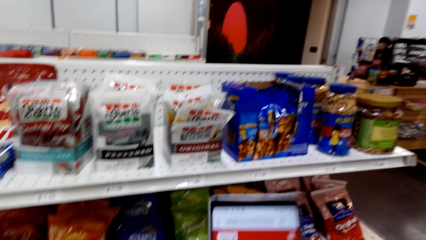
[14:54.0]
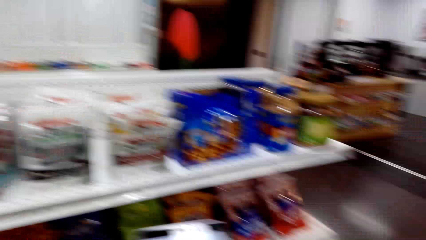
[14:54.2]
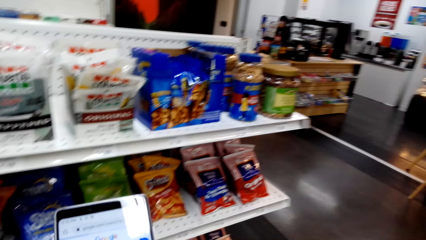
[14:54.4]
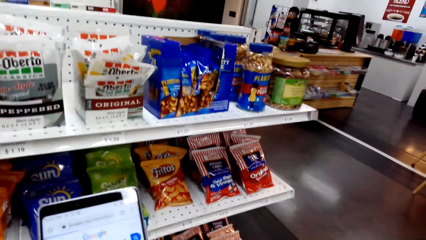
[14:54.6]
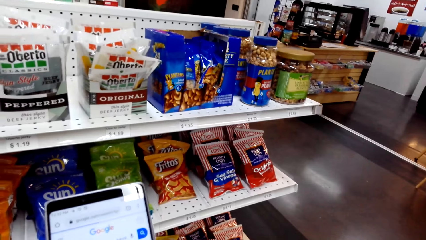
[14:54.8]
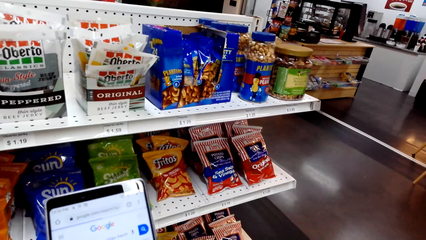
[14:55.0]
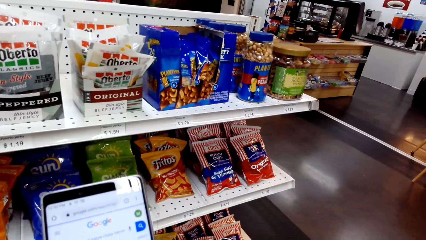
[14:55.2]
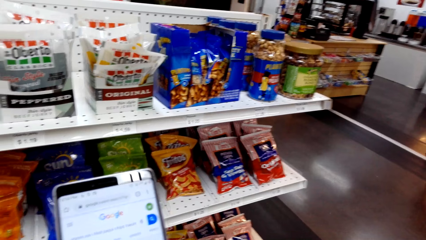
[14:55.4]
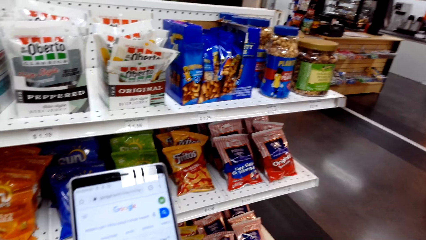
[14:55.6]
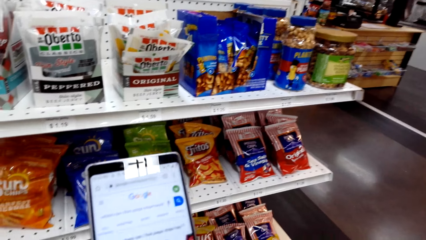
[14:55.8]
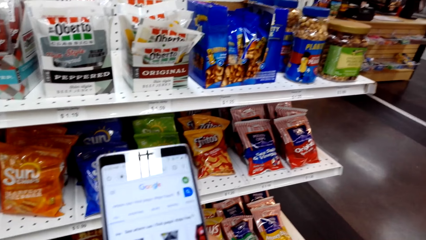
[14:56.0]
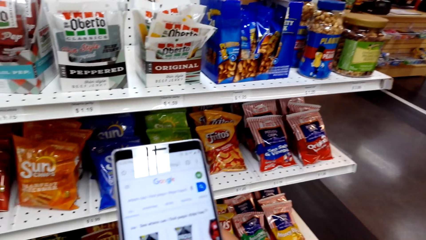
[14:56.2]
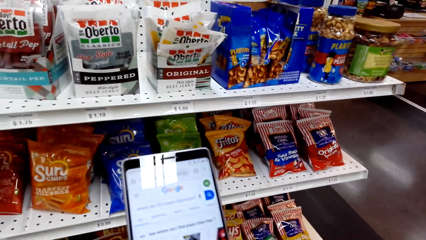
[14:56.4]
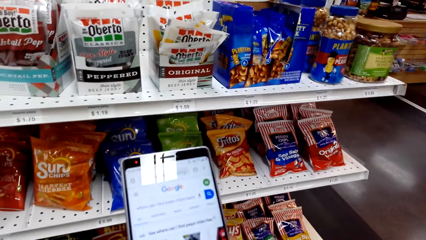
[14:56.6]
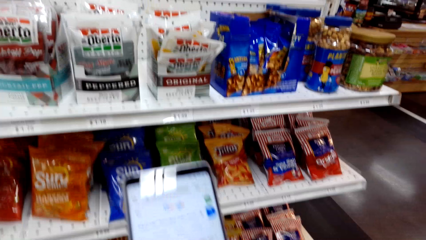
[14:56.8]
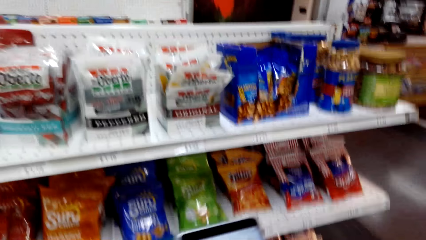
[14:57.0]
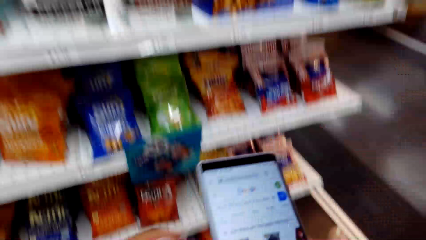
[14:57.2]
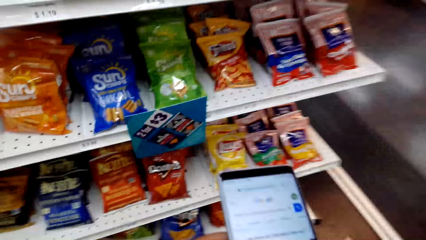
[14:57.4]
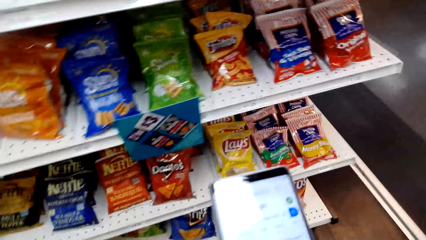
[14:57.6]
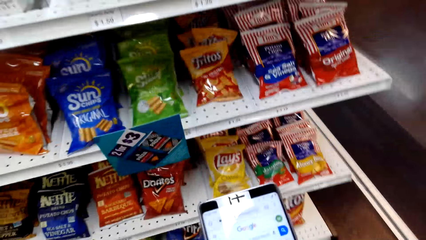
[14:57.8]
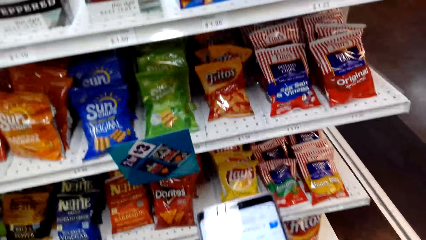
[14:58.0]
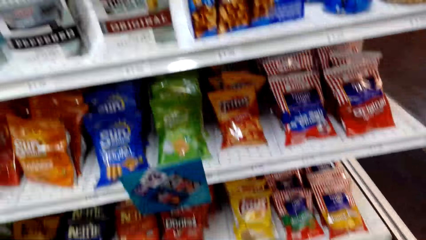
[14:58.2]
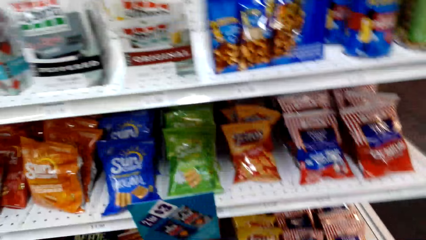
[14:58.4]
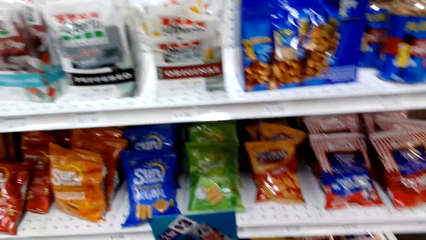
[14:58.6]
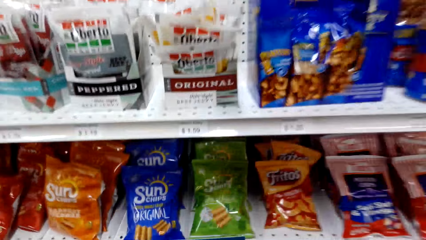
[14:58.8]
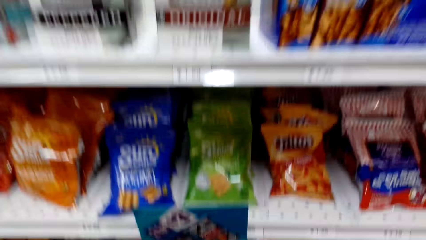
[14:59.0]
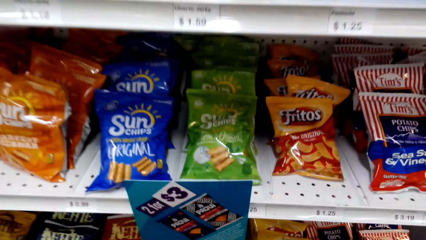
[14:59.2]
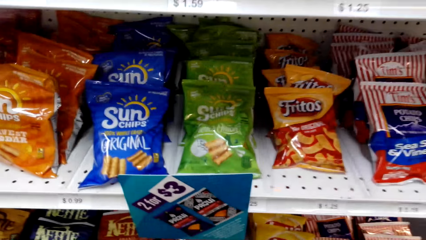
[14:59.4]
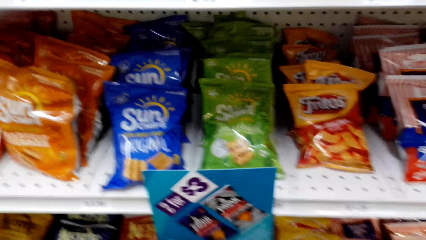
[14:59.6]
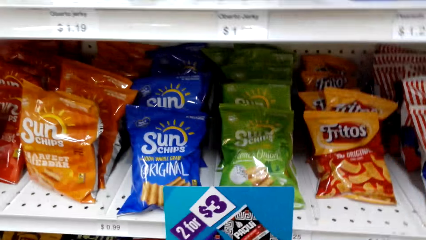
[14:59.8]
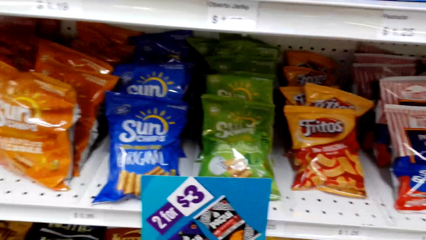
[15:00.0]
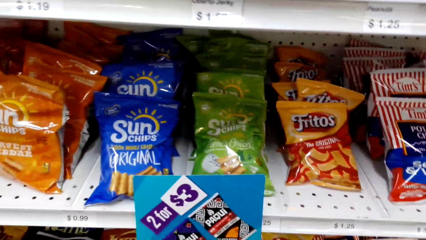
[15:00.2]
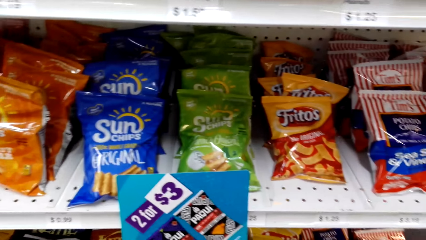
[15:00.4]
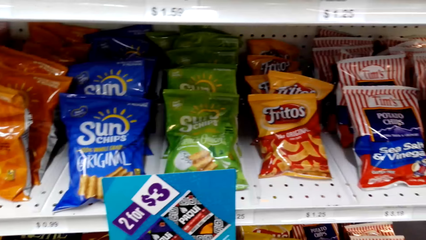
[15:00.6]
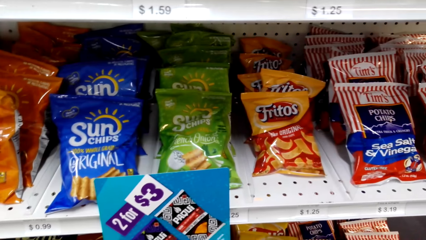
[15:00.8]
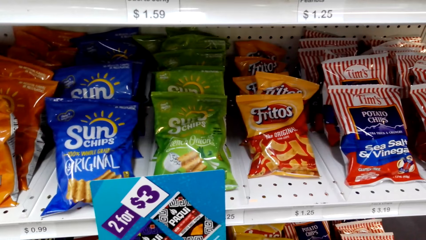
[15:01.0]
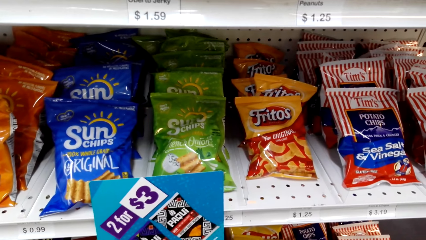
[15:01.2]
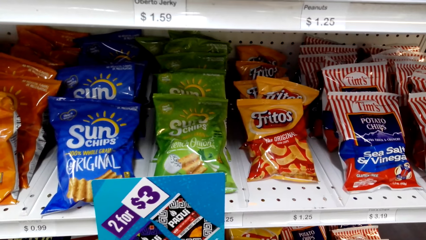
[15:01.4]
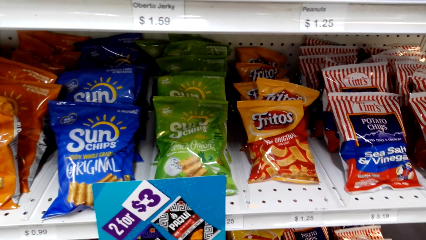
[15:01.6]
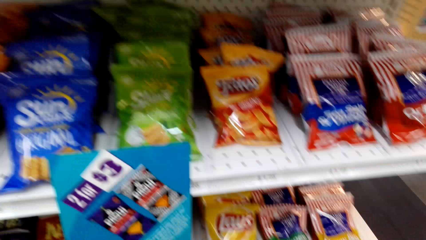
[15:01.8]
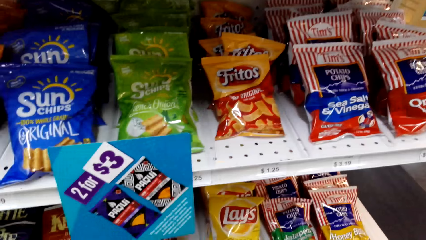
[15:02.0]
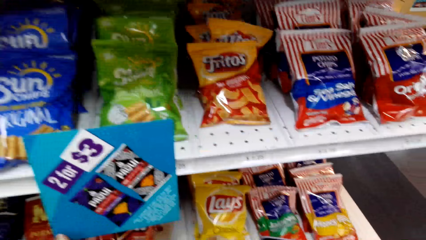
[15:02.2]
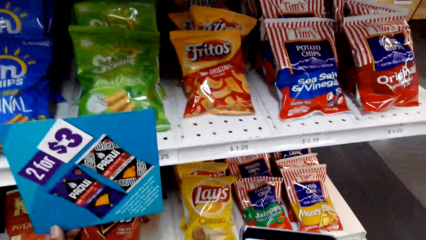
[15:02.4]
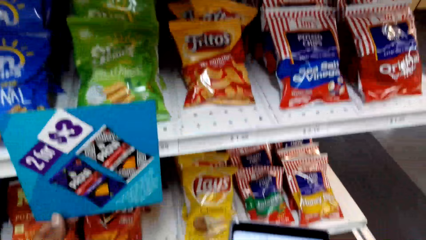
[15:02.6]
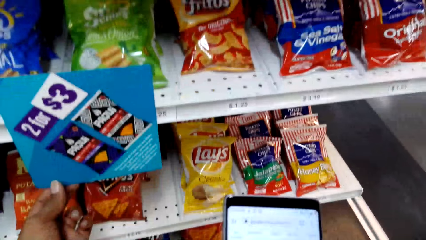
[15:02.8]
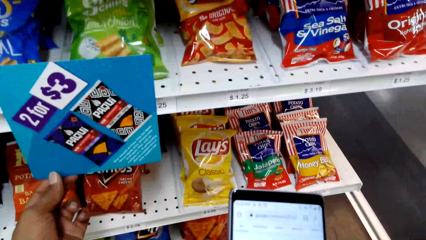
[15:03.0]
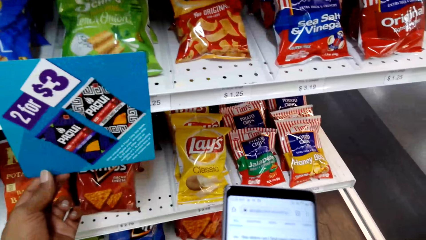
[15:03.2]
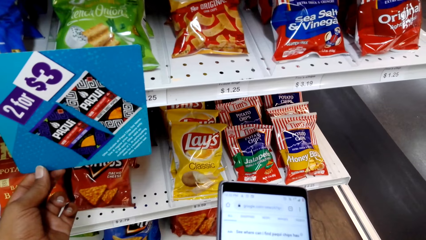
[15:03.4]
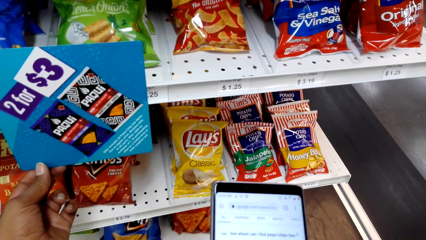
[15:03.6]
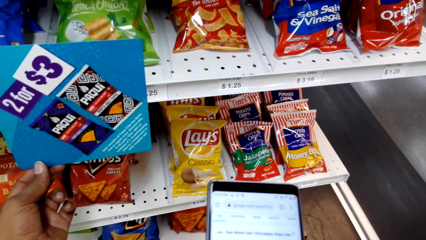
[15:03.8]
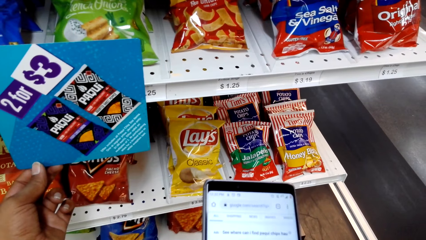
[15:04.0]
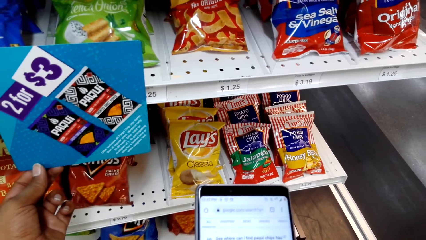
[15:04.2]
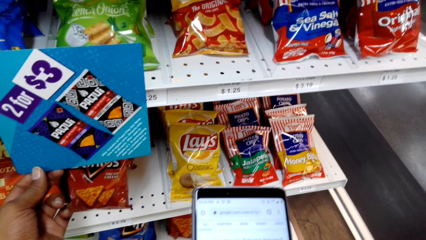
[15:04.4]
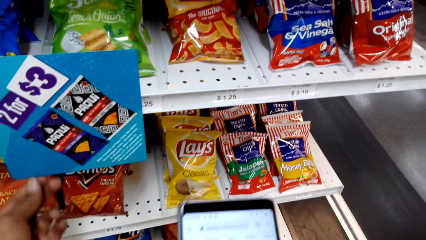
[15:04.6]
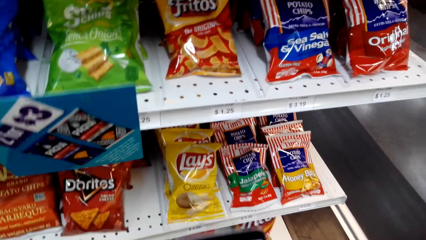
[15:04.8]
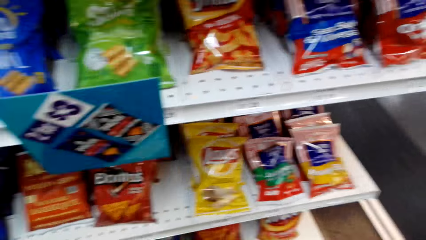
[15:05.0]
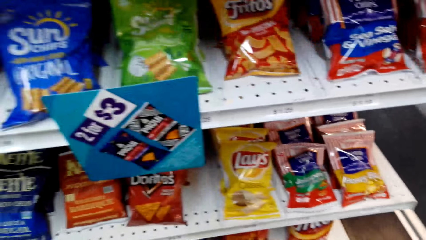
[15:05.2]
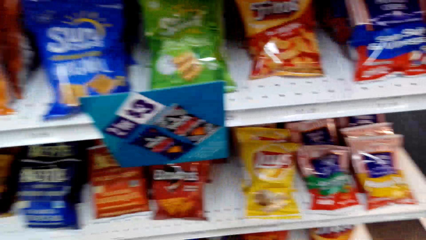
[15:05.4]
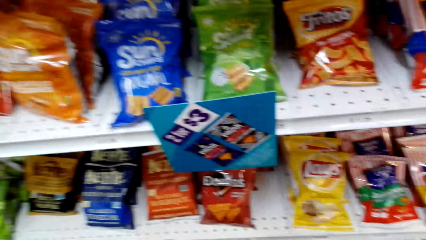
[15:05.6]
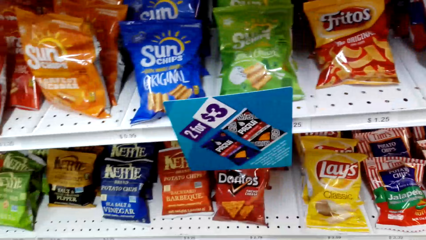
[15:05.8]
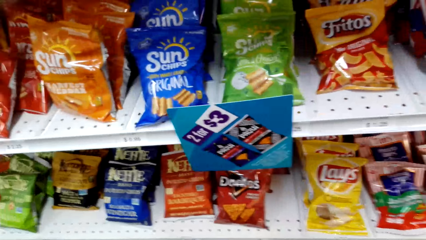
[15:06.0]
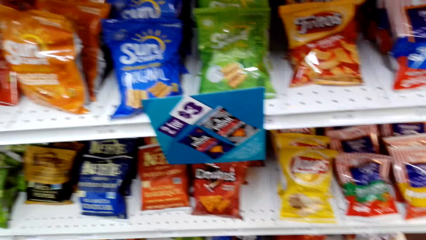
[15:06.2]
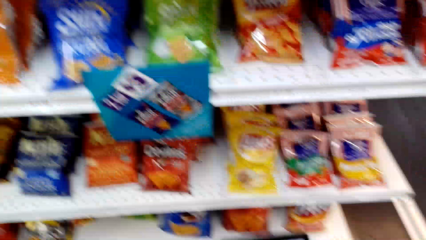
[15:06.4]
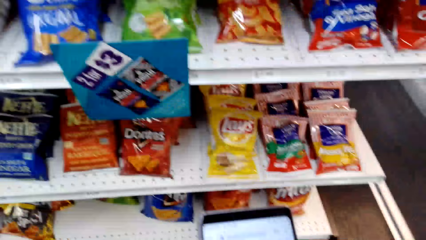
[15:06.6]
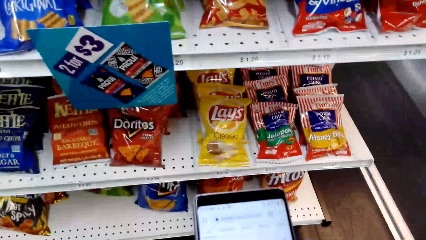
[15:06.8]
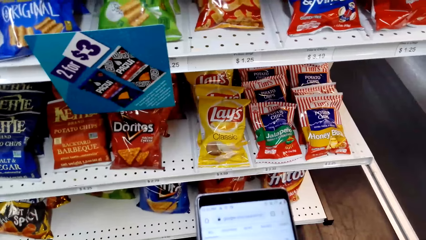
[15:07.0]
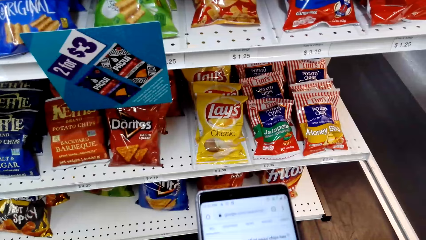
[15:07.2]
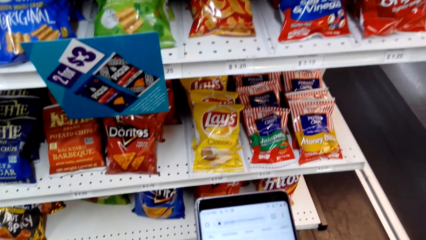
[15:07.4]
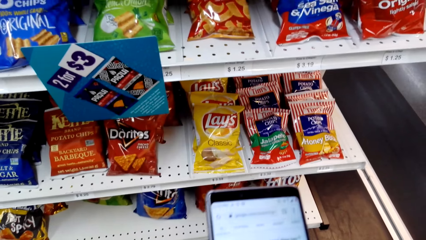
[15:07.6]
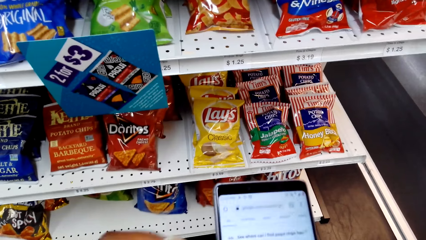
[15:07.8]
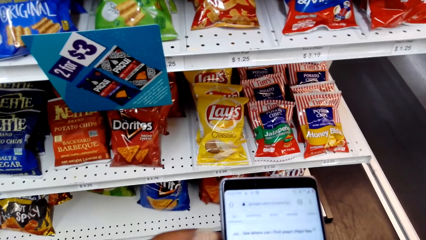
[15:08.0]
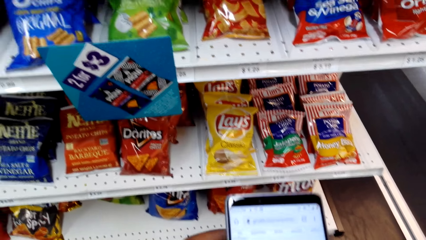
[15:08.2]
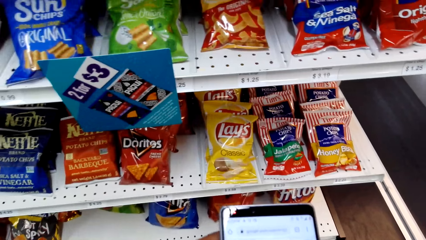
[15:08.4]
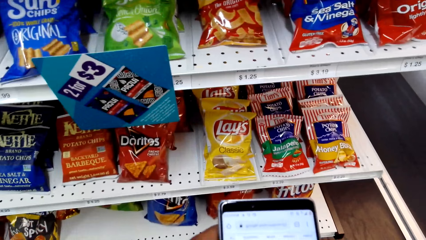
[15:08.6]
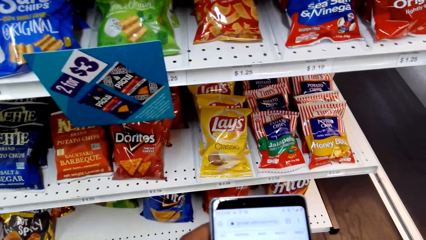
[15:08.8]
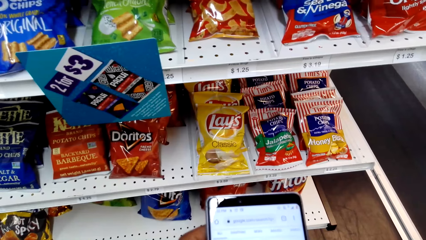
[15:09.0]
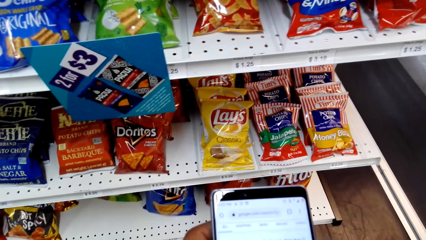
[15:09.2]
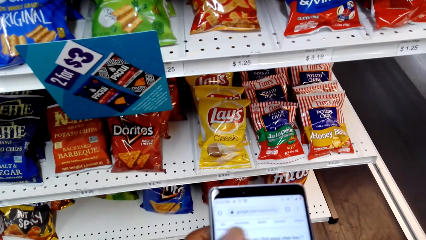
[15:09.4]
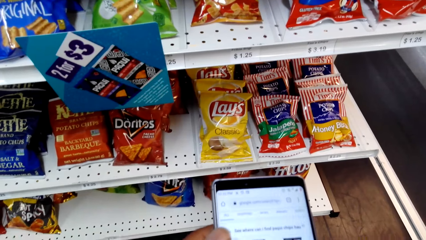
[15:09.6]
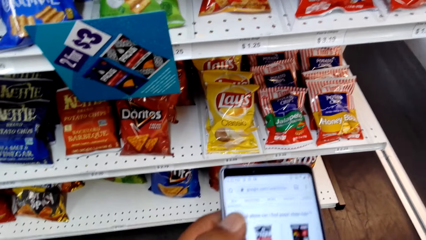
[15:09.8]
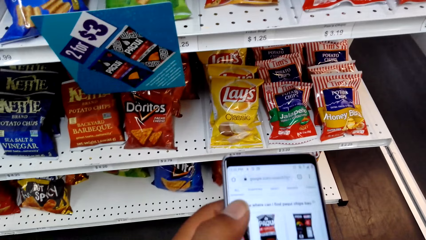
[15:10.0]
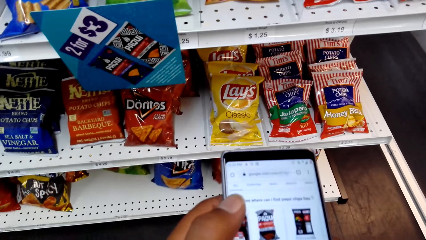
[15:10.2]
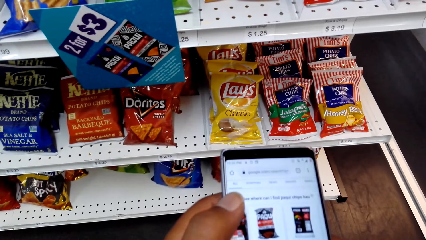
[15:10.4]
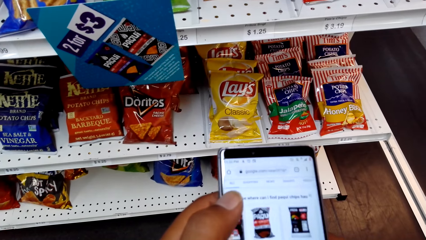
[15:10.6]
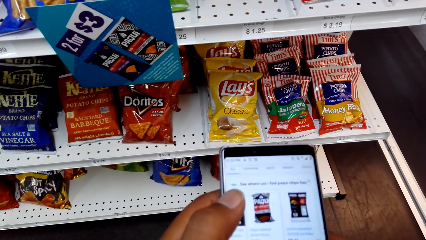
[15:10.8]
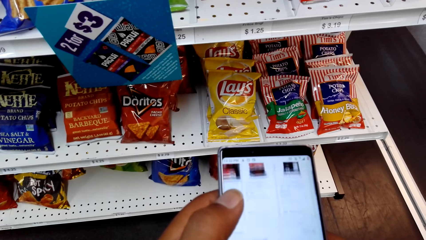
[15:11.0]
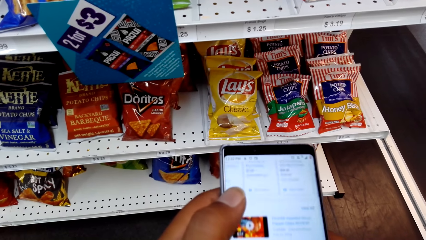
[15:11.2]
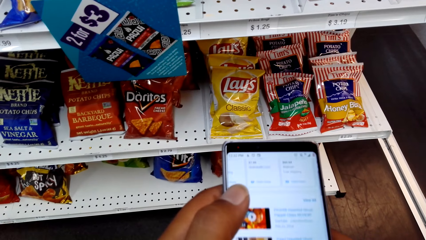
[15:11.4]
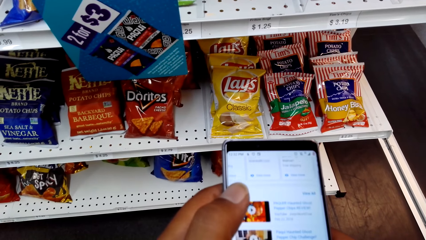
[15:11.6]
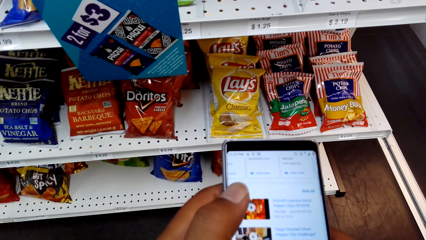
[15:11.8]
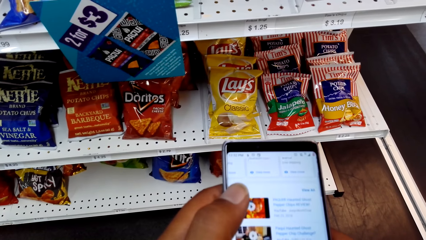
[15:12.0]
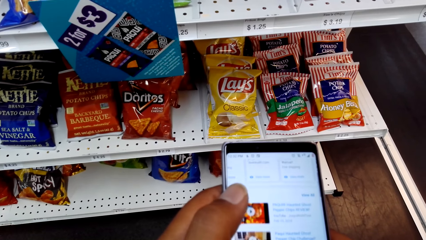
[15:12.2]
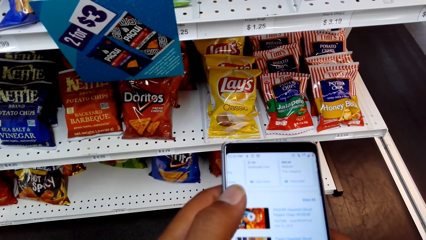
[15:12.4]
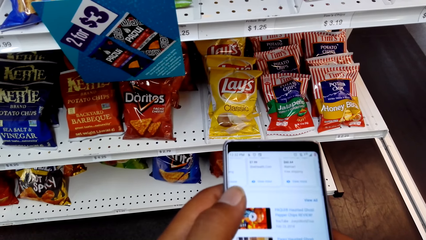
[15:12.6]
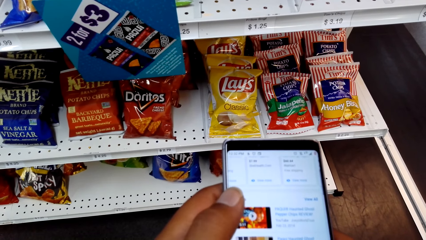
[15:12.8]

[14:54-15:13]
The camera wearer looks around. They scroll the phone. They look around. They dialogue with a lady. They hold a tag. They stare at the phone. They operate the phone. They dialogue with the lady. They scroll the phone.
